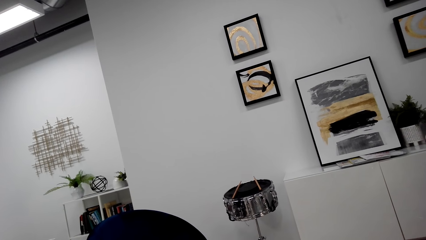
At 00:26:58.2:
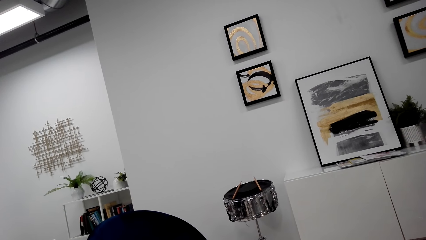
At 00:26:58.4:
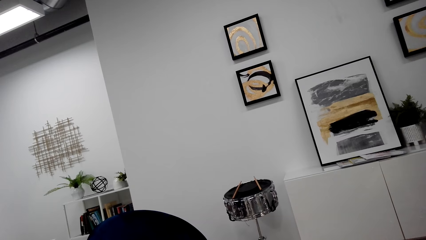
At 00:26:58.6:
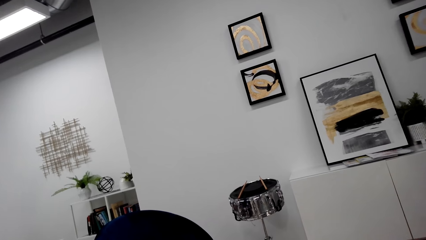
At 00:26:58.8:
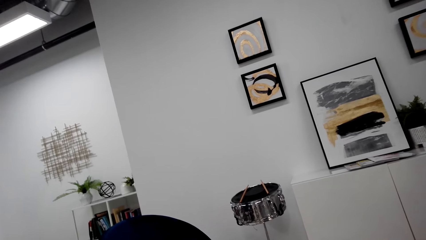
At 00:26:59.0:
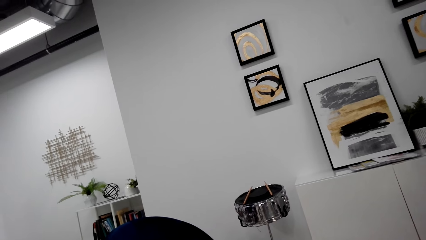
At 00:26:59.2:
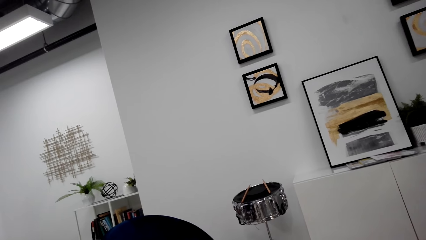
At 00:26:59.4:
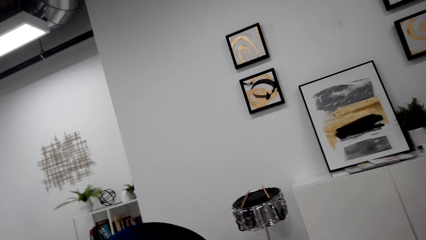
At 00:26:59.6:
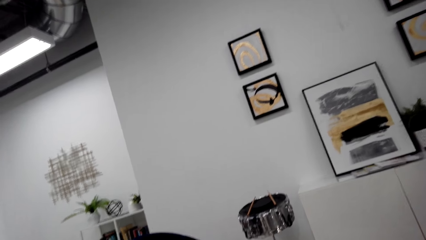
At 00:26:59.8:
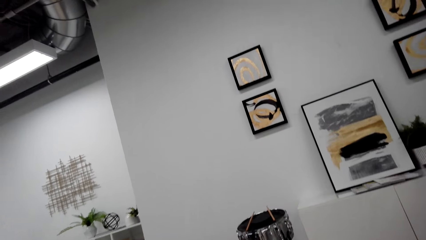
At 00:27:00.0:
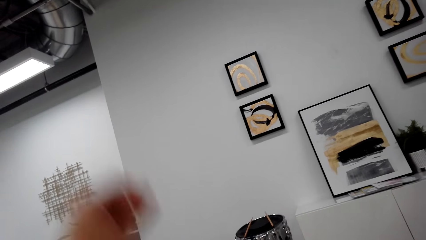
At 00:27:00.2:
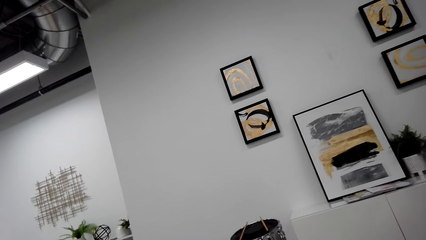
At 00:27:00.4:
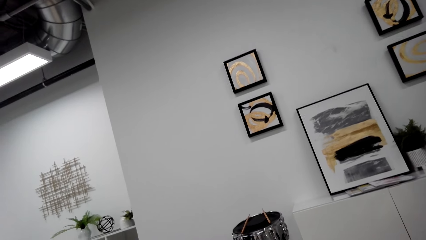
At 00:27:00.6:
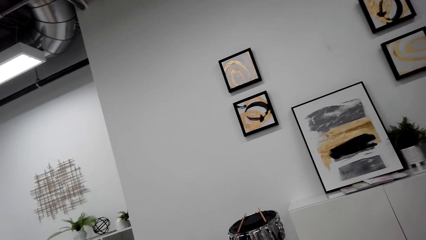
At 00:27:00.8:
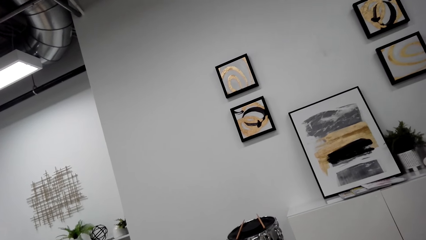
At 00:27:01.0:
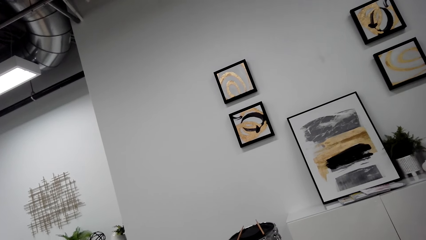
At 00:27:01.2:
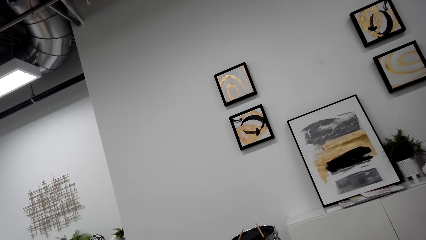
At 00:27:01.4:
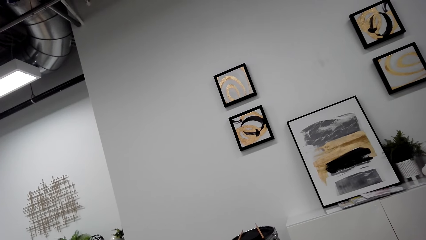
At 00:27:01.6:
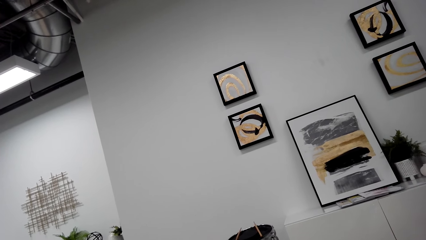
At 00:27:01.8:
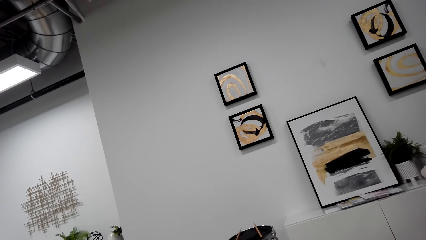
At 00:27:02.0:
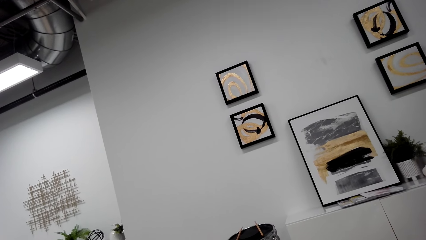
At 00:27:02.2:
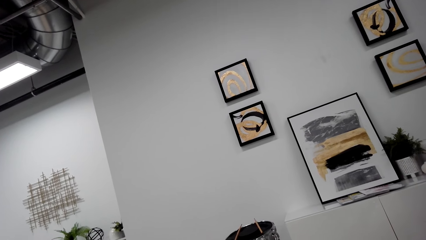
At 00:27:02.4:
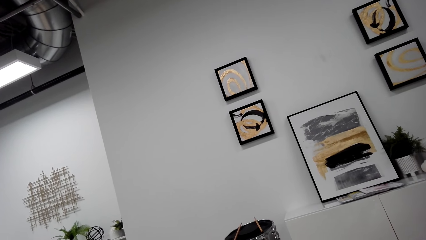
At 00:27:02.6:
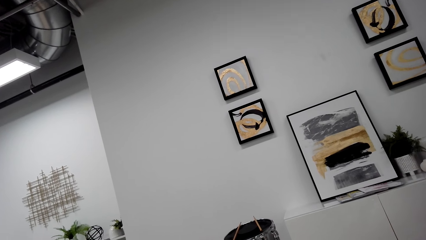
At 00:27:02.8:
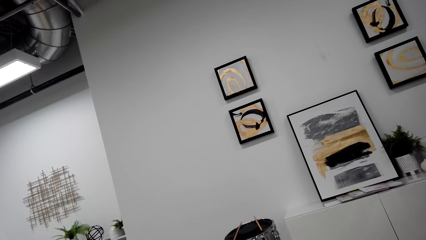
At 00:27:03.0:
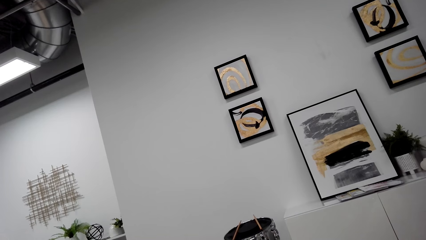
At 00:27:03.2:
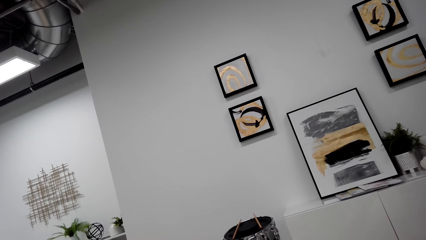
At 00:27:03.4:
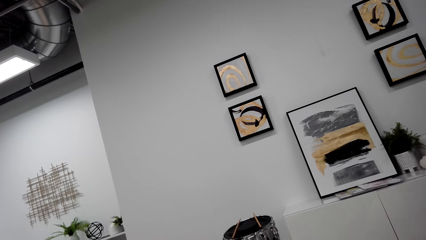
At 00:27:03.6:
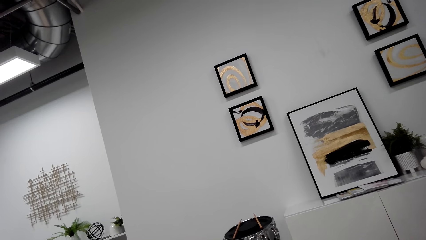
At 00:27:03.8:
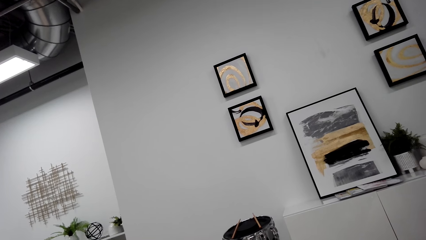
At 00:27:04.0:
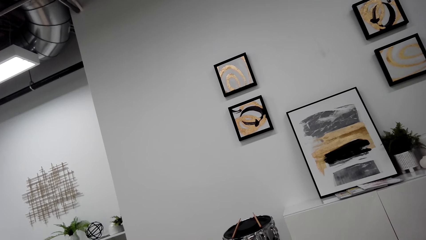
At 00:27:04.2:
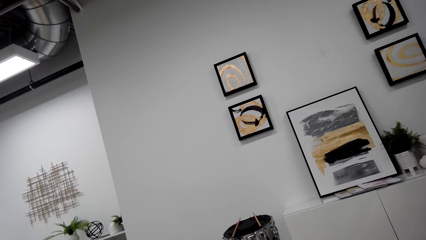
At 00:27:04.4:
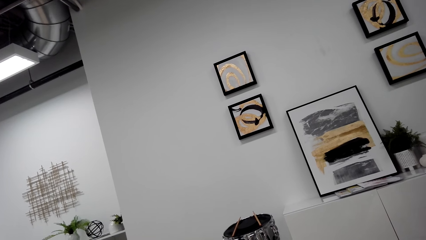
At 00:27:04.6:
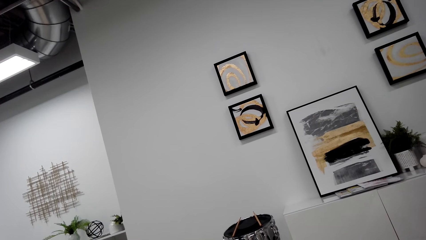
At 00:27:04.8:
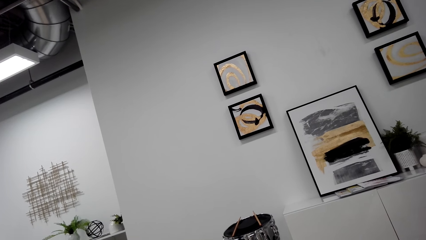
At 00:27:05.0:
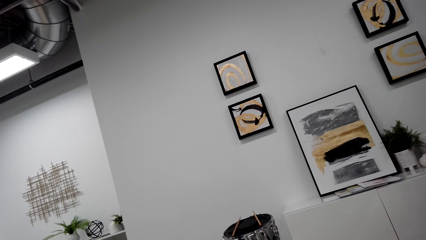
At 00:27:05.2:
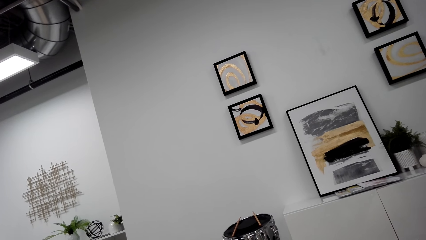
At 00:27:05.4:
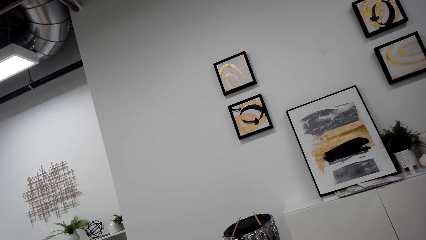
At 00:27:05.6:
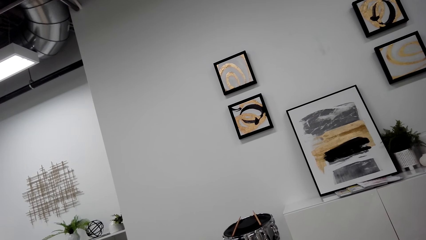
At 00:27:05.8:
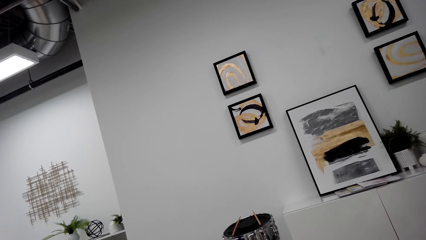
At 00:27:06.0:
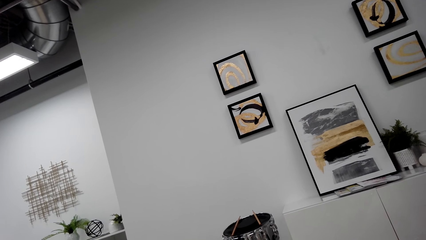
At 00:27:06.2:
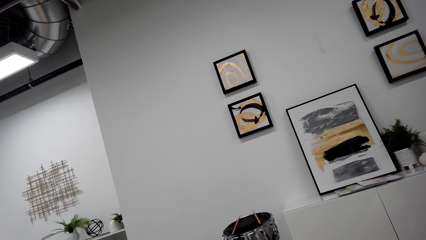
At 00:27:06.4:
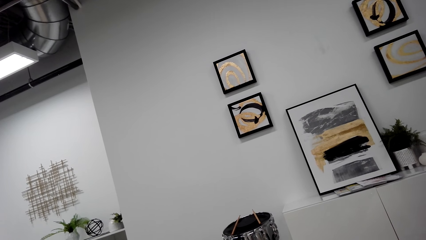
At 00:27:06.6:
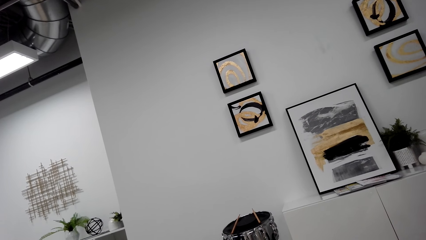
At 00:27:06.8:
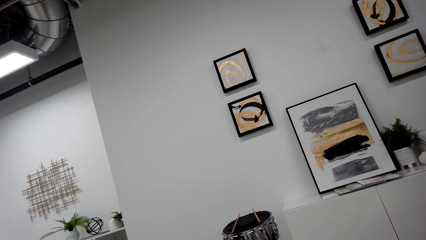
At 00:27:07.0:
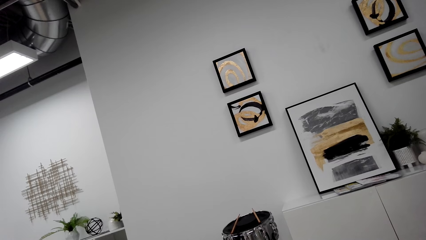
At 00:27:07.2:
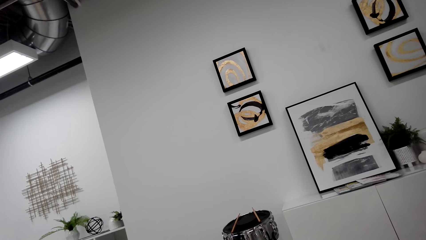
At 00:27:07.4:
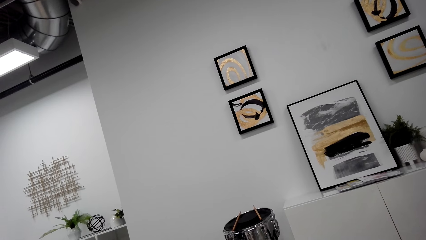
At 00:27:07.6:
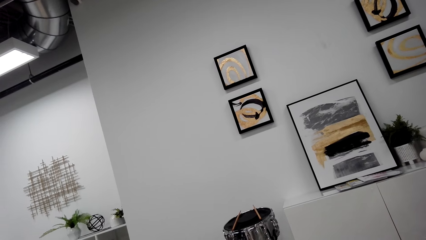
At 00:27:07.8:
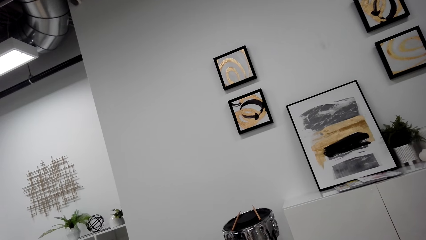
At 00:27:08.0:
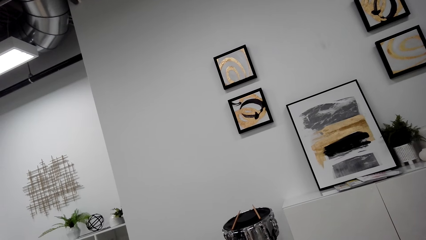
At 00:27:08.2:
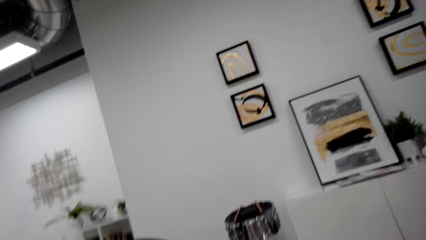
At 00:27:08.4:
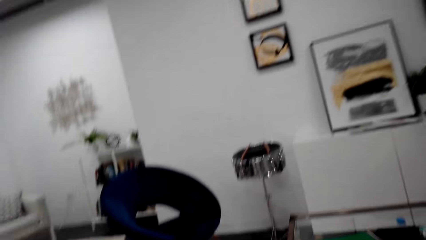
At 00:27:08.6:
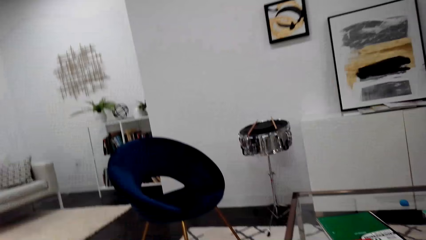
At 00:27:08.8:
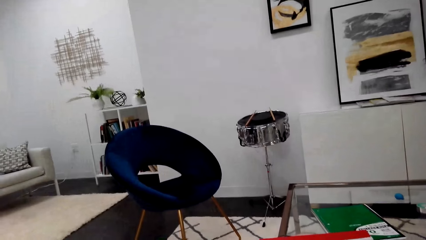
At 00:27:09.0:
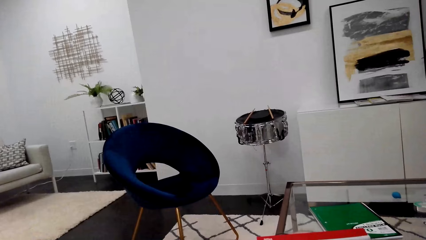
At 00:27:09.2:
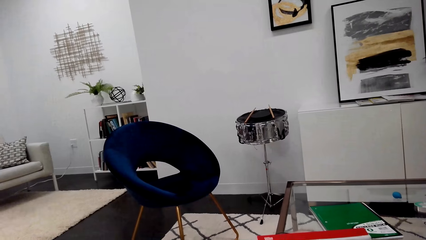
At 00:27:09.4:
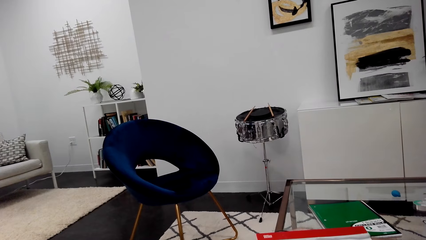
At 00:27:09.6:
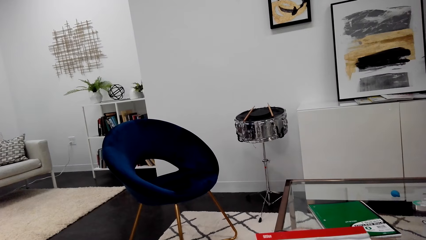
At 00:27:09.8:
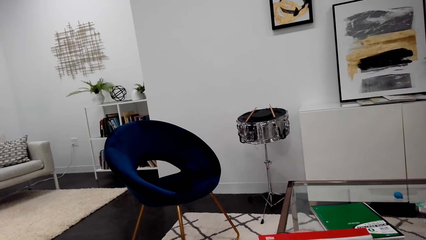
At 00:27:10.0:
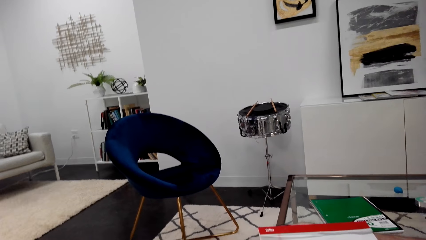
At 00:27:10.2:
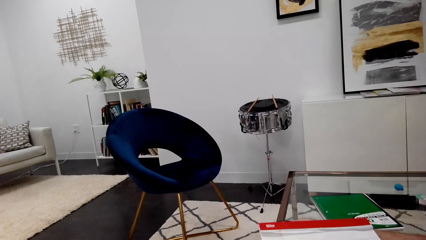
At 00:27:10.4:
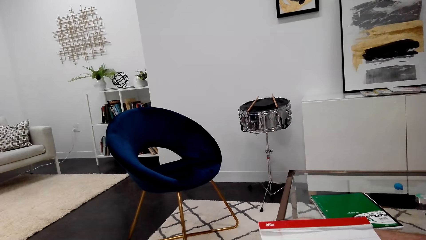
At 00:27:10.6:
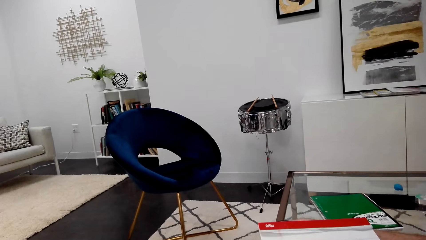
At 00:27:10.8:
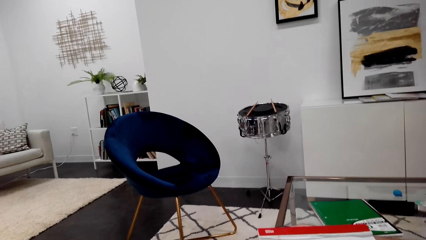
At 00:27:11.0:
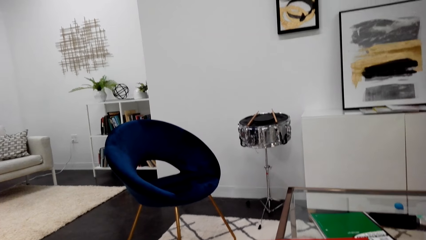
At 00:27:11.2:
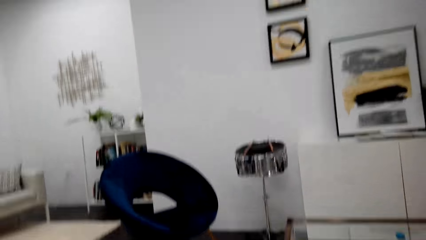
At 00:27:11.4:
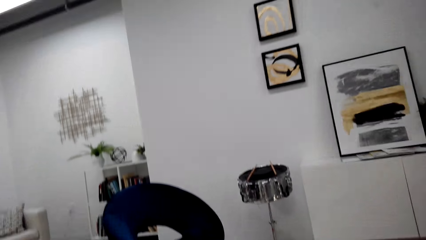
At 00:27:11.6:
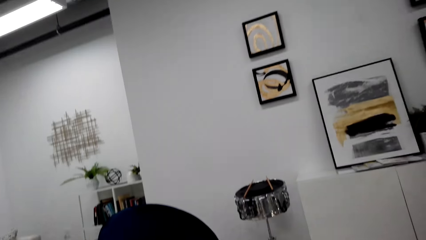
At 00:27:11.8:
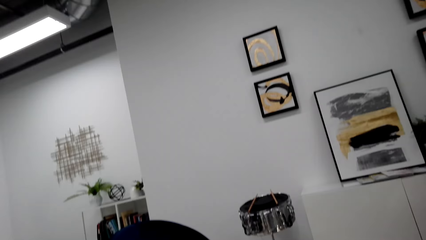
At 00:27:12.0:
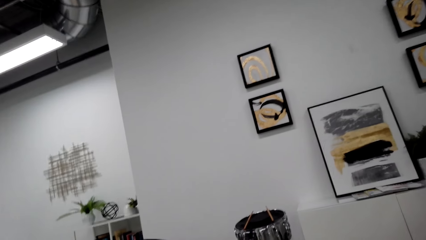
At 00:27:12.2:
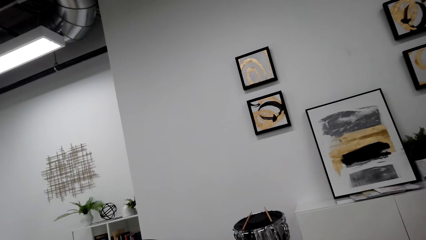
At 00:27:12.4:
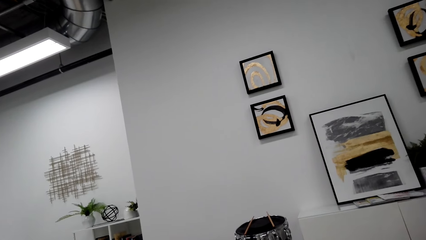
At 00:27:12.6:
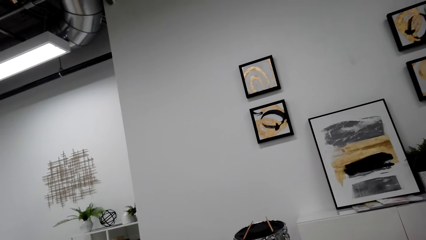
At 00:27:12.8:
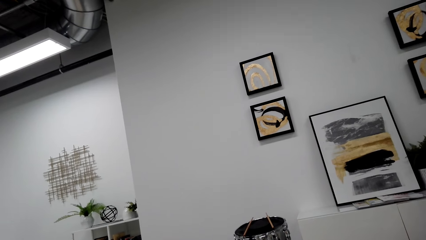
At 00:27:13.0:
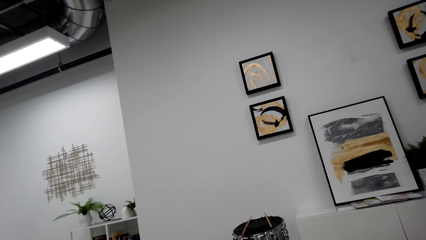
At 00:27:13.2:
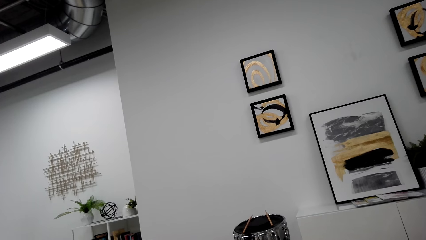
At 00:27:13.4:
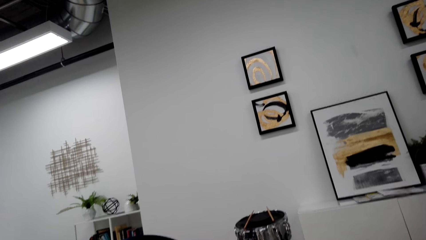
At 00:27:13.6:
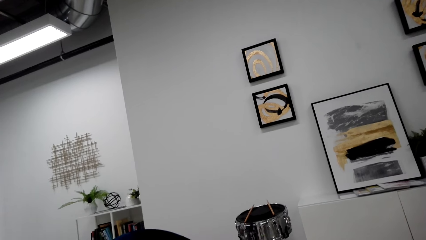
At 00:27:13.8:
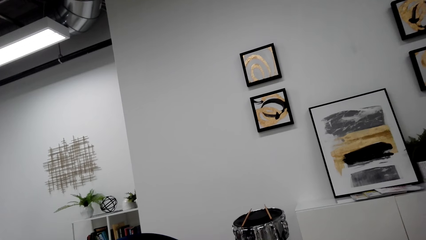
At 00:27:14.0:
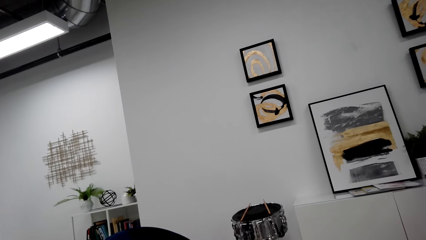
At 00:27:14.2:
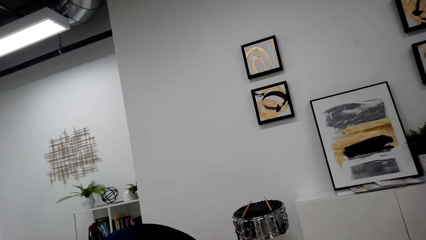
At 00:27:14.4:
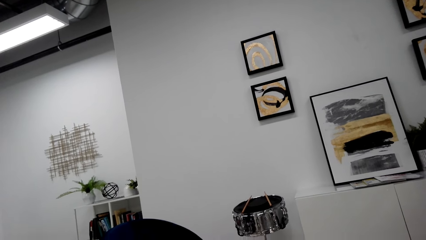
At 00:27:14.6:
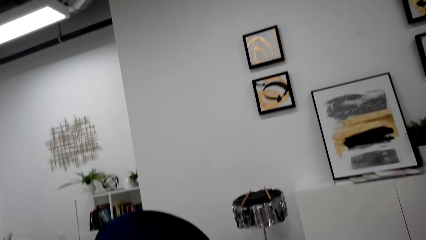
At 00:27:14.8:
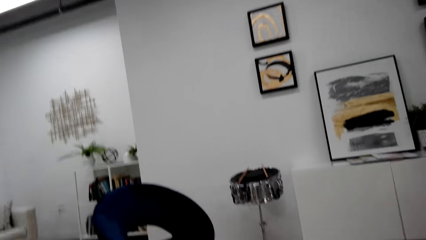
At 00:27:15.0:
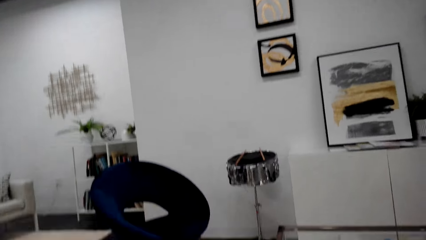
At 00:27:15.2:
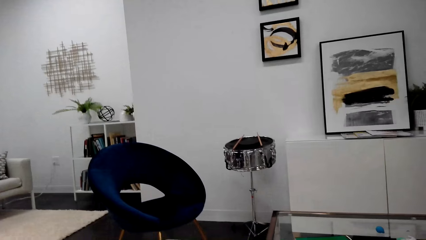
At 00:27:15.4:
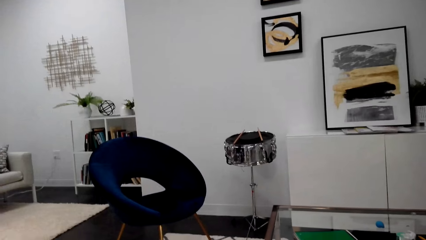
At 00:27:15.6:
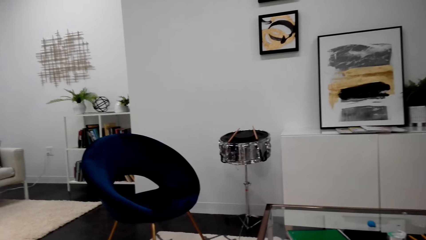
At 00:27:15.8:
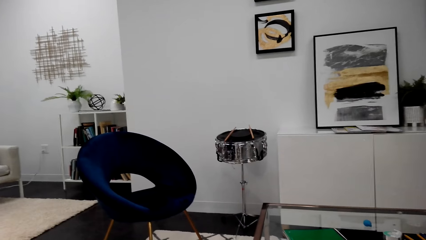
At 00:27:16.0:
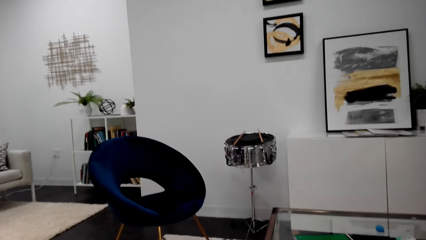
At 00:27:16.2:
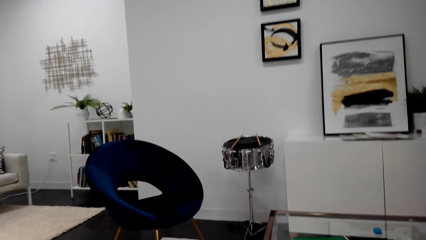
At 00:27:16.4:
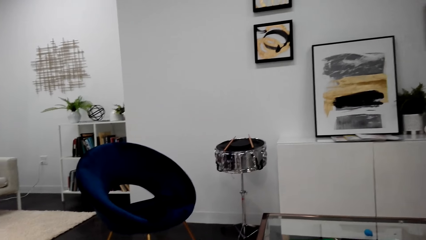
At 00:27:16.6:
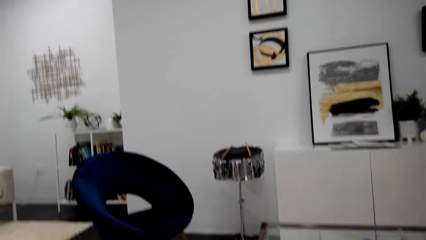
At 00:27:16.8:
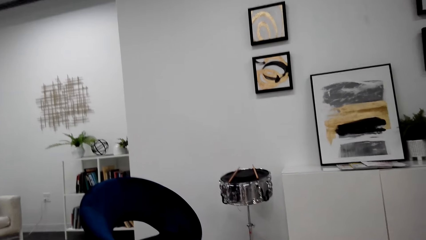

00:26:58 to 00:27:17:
The camera wearer moves his hand. He looks around.
